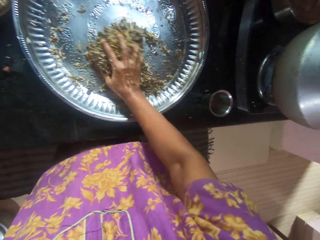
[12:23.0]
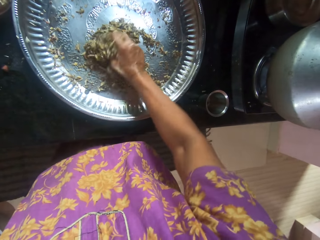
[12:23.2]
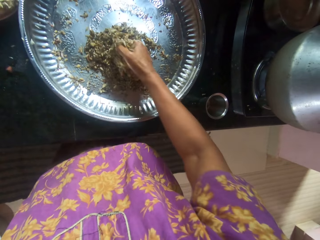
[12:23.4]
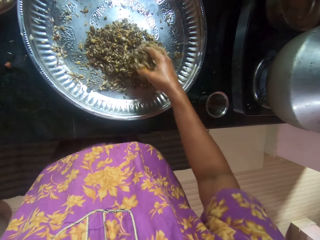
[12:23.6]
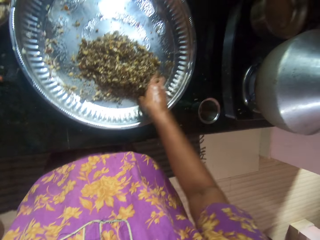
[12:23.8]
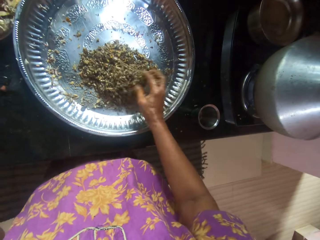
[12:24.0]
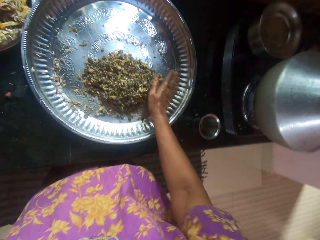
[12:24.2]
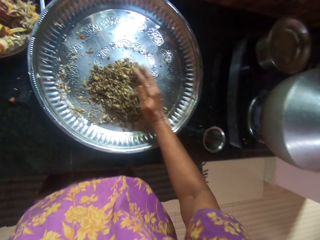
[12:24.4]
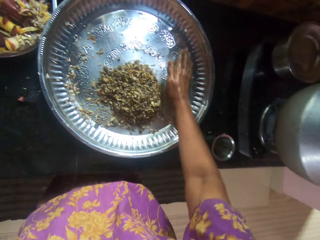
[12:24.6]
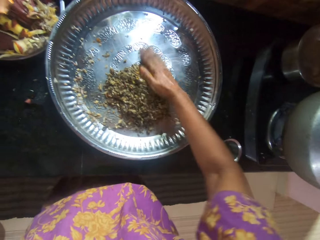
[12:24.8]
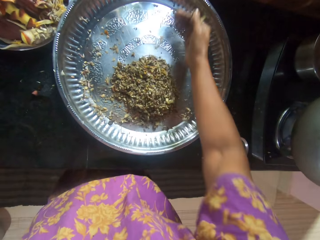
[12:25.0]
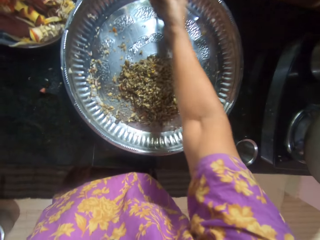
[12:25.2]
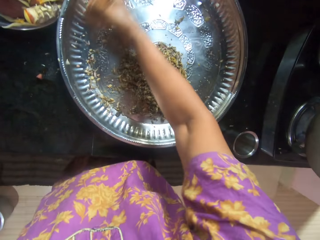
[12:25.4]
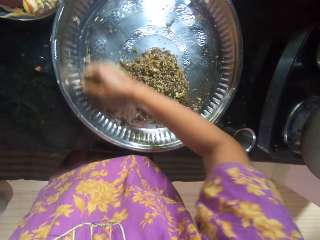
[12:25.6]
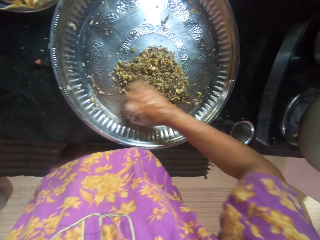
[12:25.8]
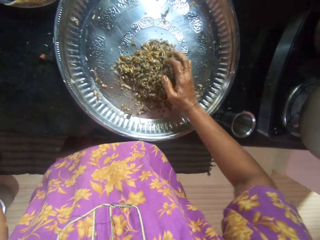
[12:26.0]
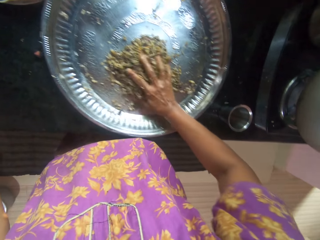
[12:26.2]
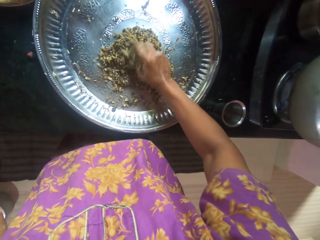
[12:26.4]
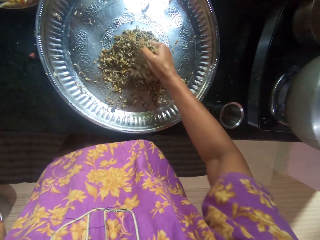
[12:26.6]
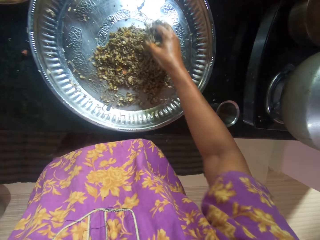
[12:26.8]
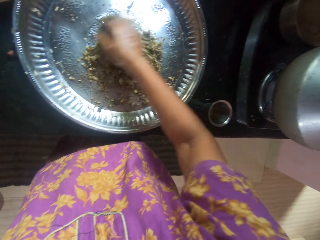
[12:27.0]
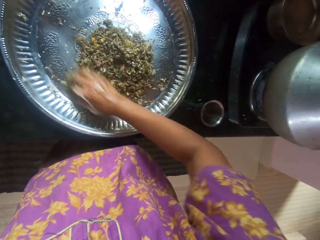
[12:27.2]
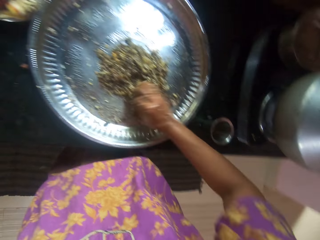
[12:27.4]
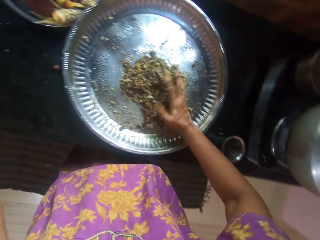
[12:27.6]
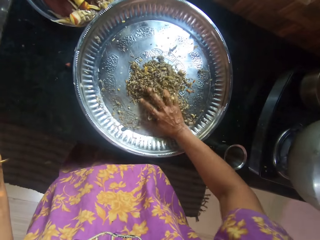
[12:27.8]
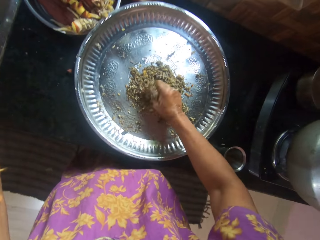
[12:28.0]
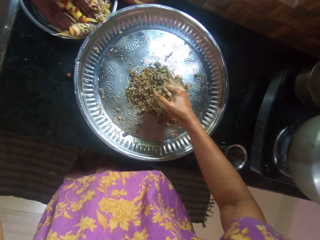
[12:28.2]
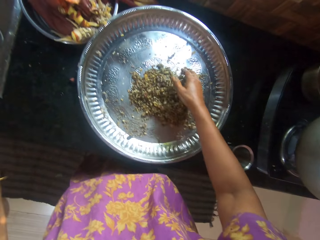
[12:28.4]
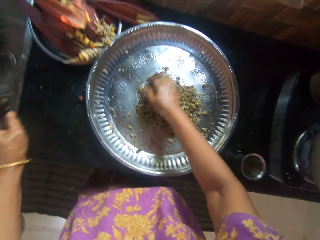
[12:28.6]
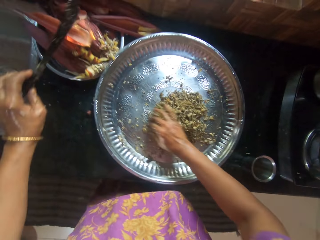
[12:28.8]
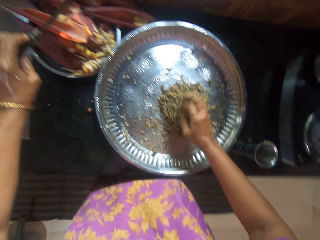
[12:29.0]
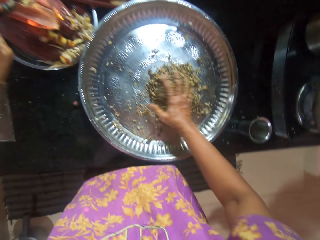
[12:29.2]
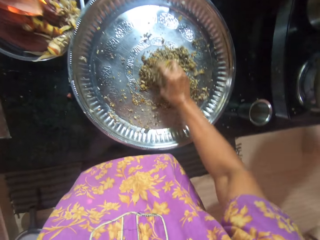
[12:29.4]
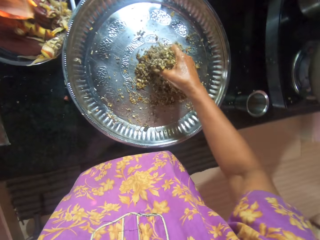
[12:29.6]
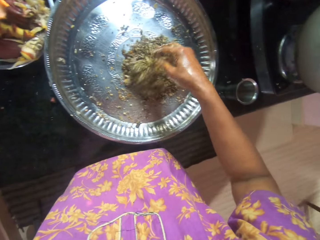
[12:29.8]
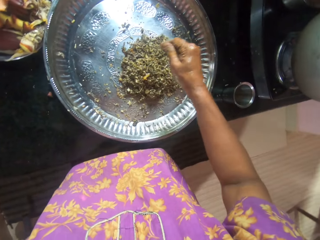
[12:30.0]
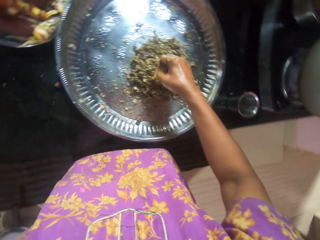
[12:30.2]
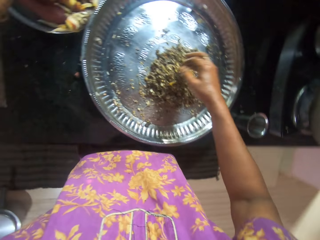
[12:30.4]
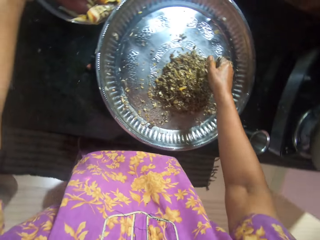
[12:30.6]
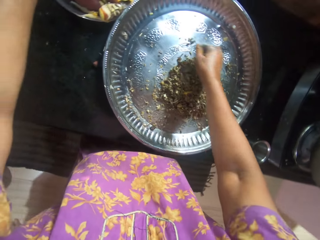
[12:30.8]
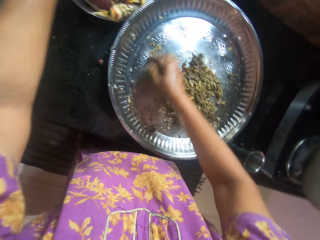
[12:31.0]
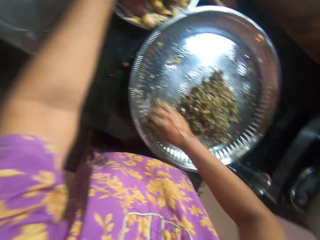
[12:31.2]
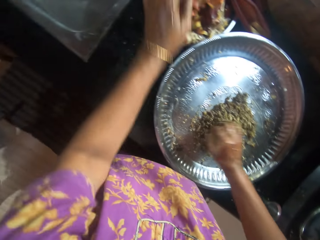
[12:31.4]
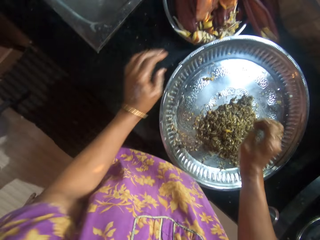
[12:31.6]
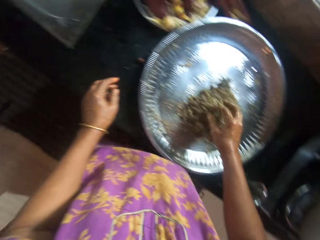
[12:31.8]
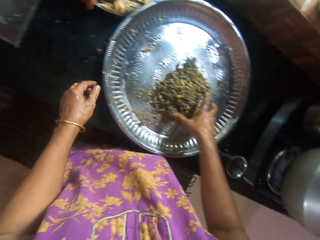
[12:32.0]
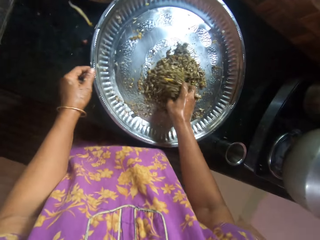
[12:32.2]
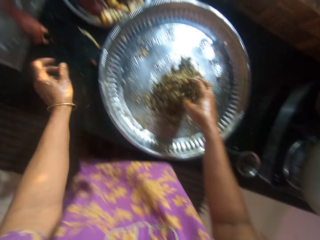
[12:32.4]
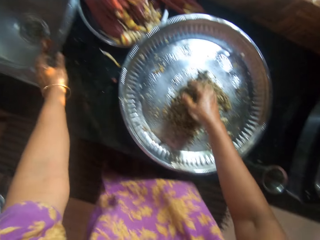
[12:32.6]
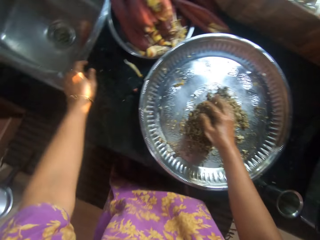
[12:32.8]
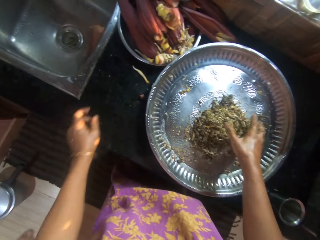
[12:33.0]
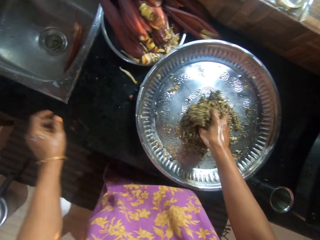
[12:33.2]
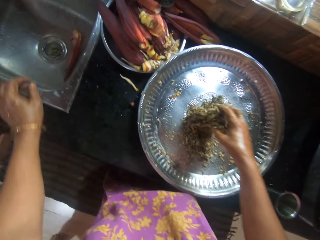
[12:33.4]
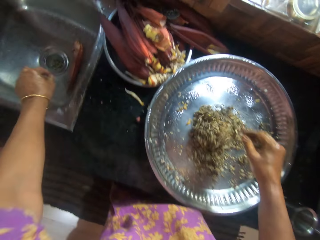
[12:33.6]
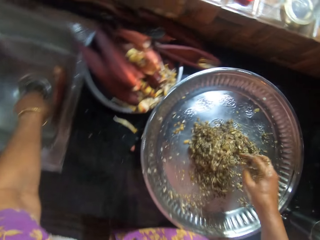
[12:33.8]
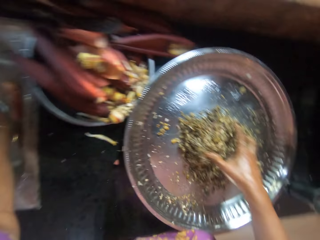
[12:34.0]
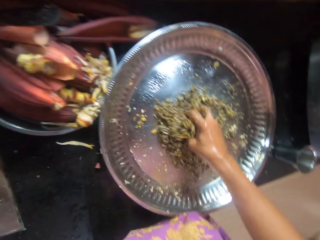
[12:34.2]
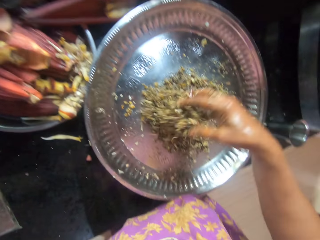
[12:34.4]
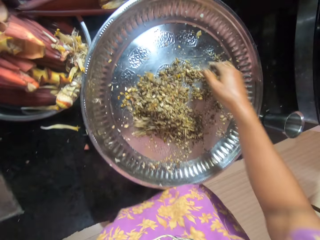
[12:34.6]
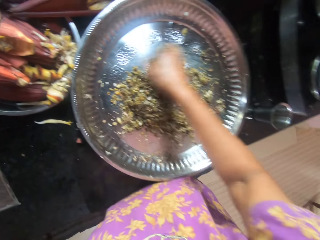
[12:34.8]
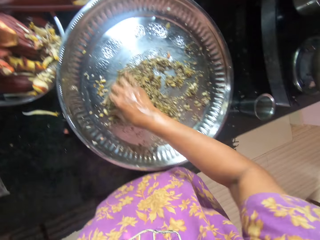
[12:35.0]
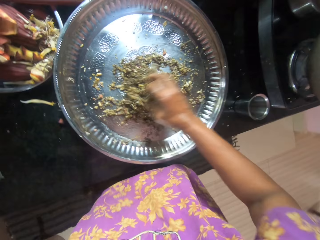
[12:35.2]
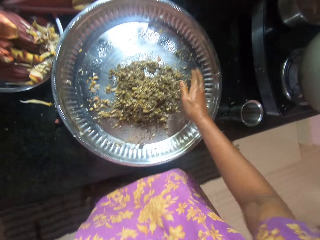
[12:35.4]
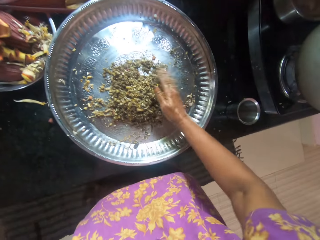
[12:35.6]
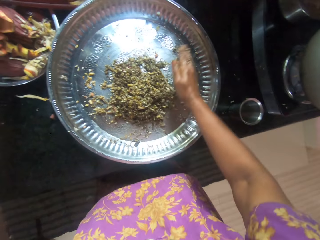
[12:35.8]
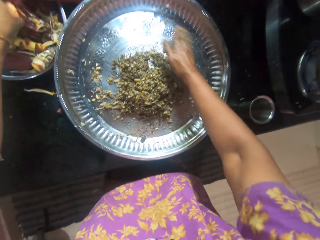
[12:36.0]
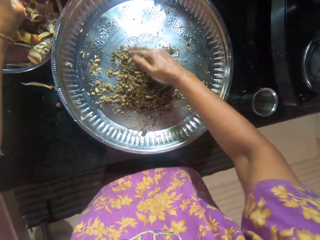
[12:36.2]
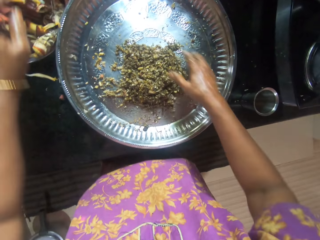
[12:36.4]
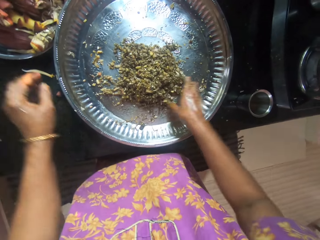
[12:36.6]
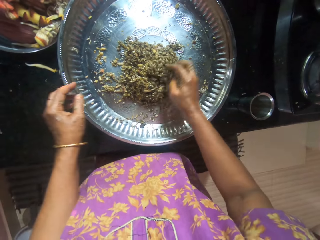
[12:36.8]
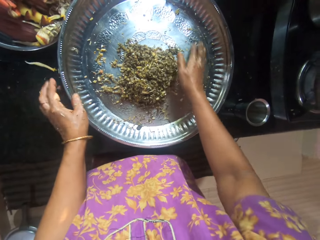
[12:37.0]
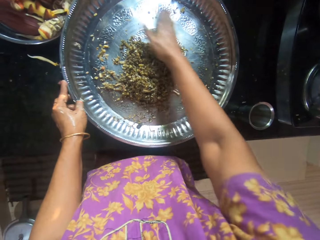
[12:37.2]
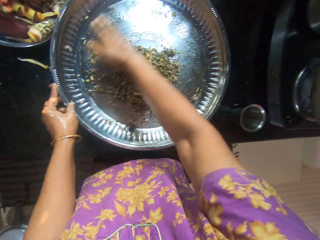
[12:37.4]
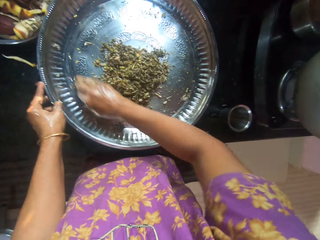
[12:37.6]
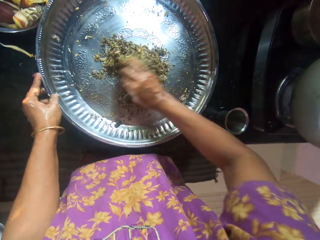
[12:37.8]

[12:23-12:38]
The camera wearer talks to a man. She holds the knife. She places the knife in her left hand beside the window. She picks up the plantain flower peels or banana bud remains in the sink with her left hand. She mixes the chopped plantain flower in the tray on the cabinet with her right hand. She puts the banana bud in the container.

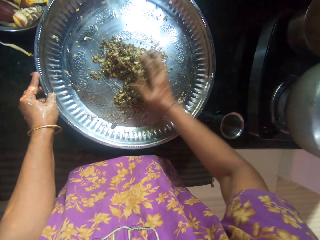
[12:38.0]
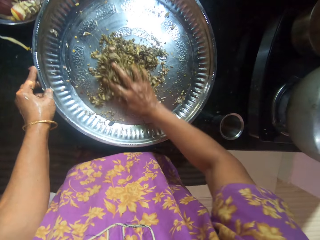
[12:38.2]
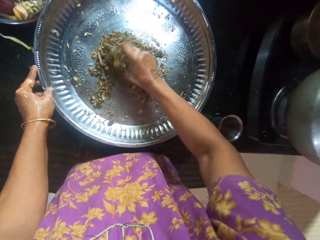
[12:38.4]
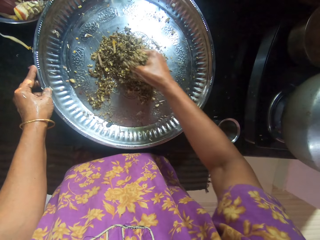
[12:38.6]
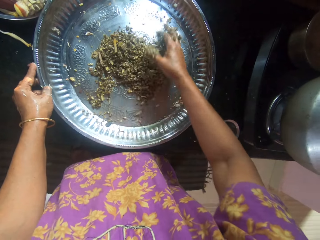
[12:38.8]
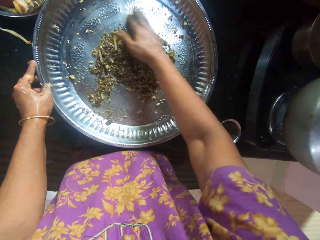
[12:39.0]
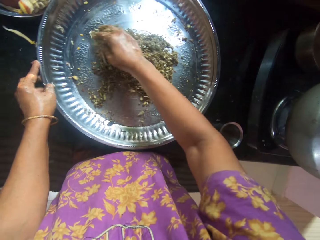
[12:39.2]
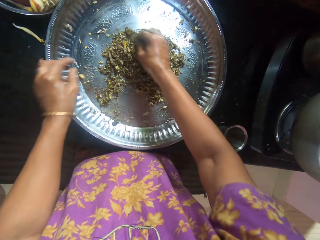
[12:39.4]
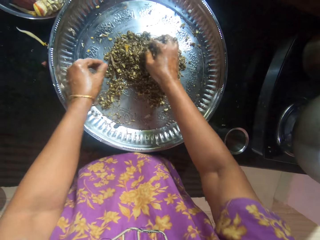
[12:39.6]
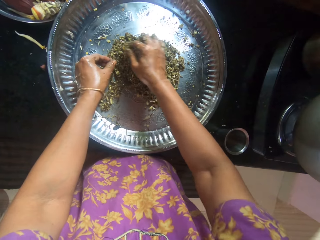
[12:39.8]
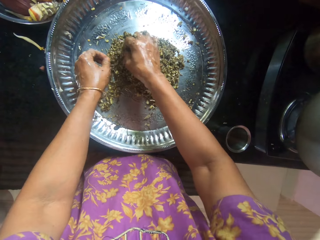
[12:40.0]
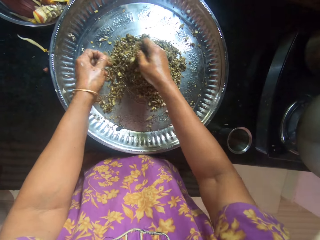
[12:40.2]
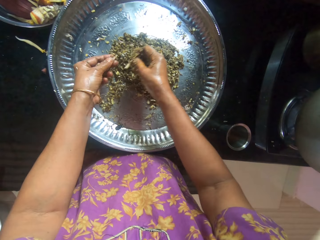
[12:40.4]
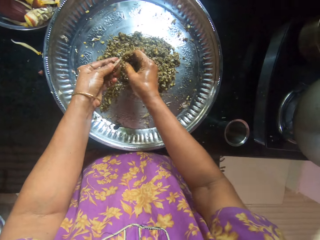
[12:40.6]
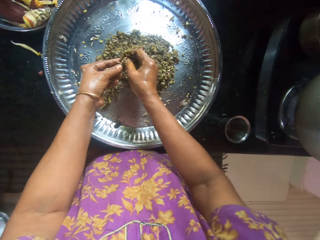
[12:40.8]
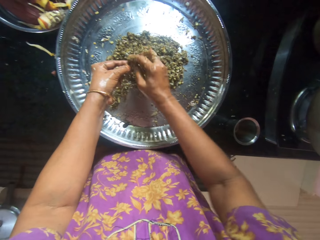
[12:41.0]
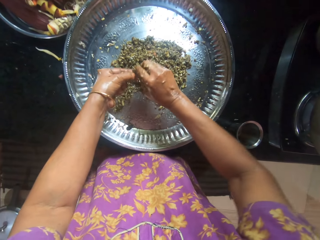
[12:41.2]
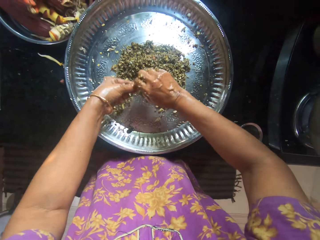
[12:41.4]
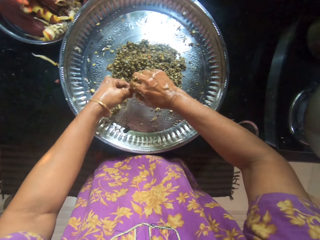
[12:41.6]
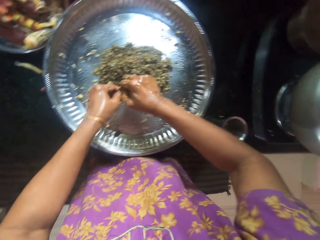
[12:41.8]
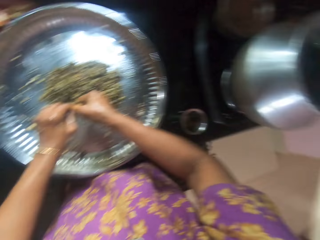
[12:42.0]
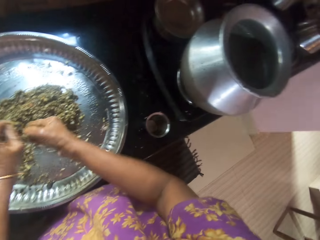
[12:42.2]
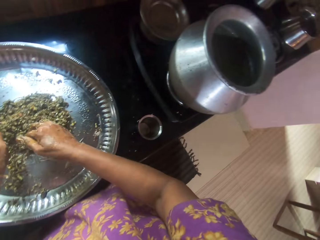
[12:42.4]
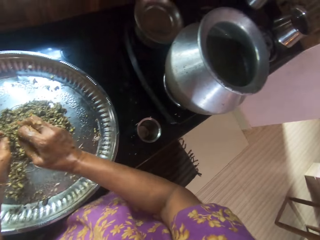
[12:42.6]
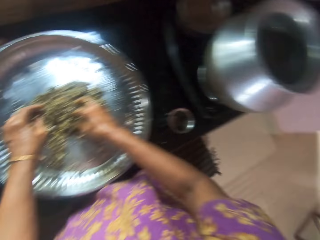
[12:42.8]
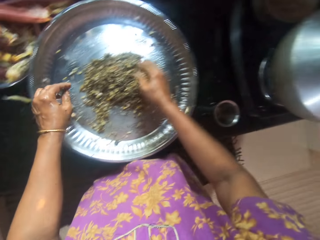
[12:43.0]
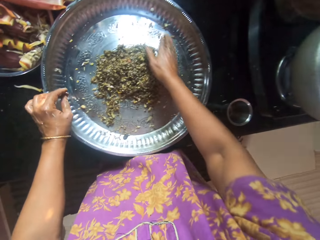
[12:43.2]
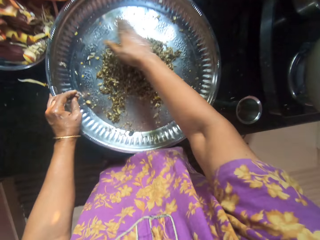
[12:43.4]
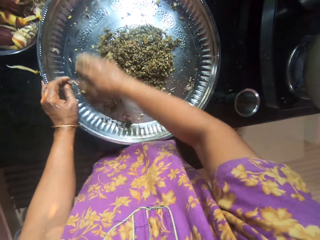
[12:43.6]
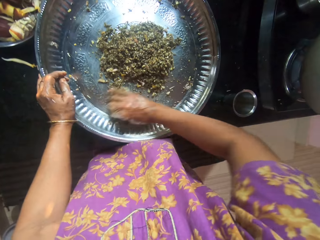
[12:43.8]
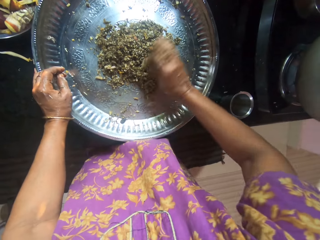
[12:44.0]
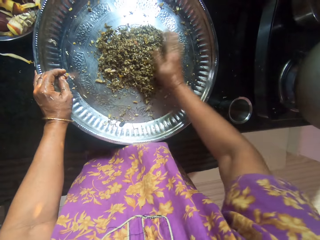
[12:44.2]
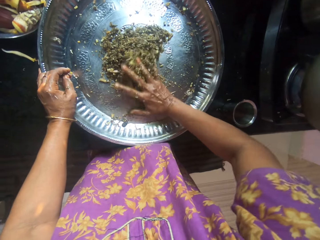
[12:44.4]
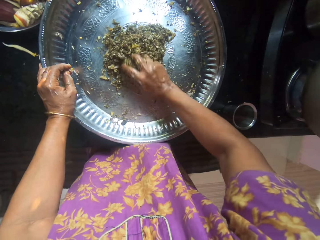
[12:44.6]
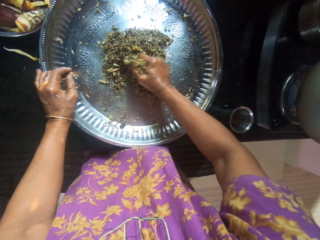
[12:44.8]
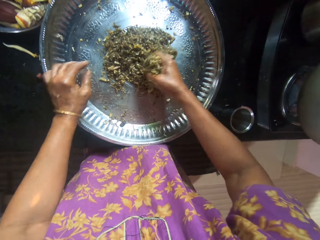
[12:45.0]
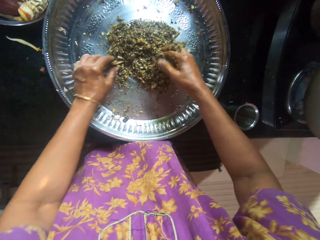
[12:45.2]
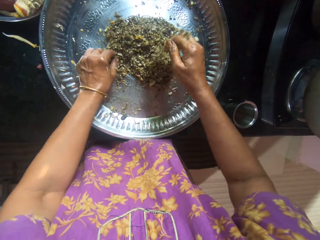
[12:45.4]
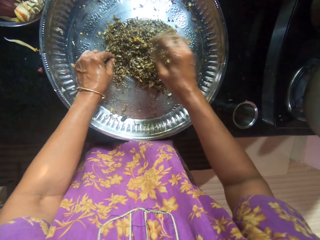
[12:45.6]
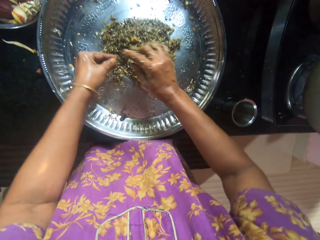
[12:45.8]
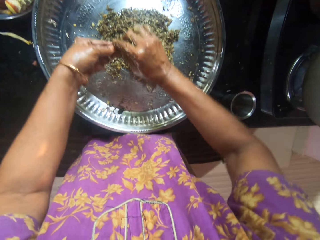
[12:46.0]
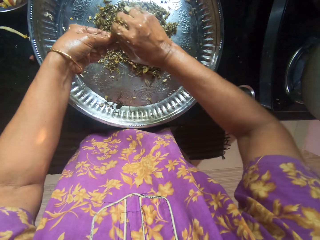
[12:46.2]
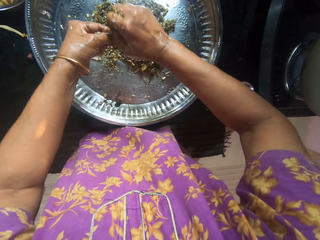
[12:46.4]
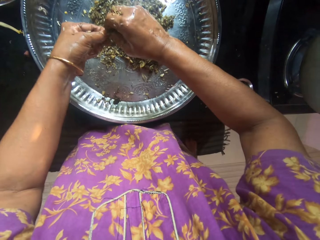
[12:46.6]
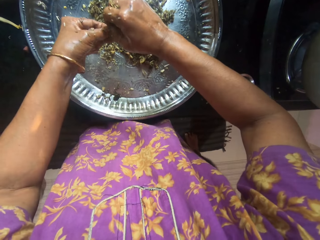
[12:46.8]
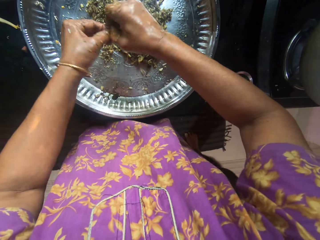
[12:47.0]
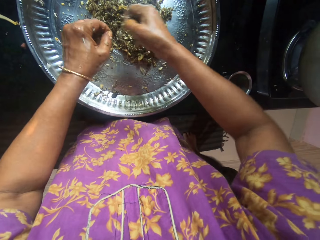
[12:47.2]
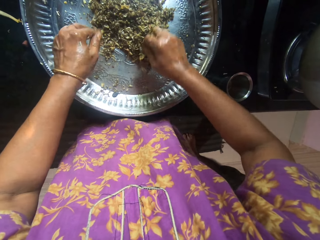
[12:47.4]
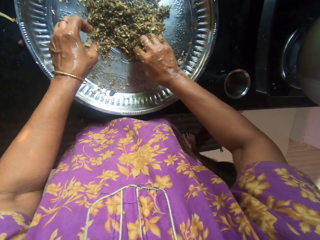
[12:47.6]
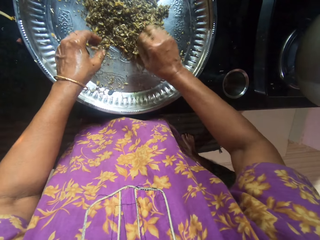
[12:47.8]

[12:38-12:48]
The camera wearer holds the tray. They pick up a banana bud. They break the banana bud. They look at the cooking pot. They mix the banana bud with the spice. They pick up another banana bud. They break the banana bud.
